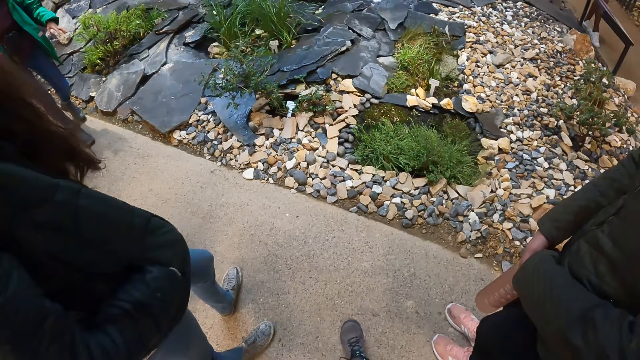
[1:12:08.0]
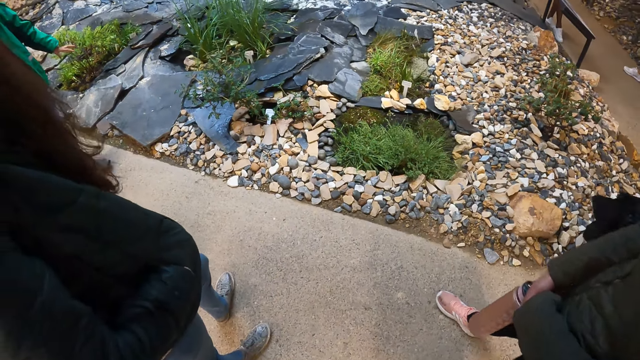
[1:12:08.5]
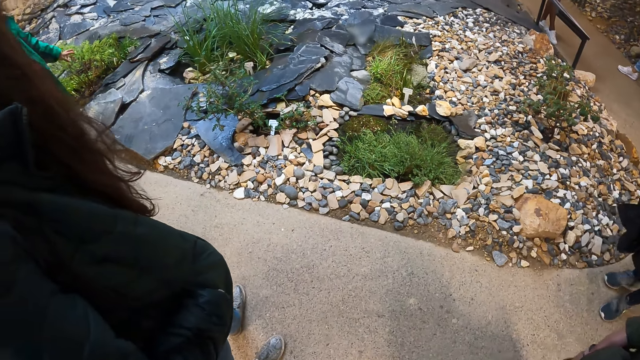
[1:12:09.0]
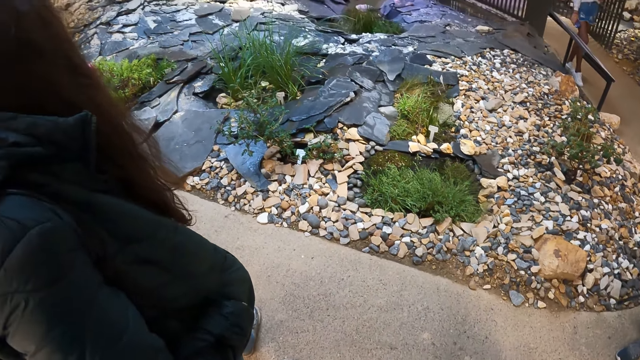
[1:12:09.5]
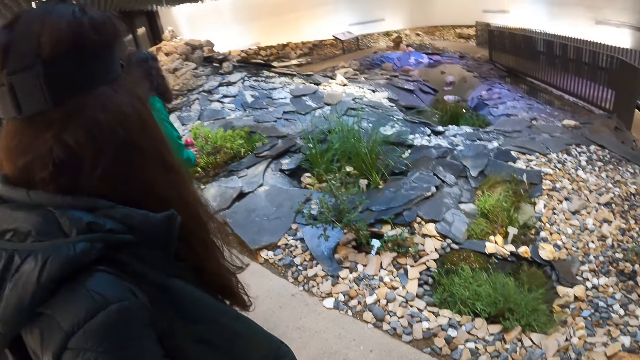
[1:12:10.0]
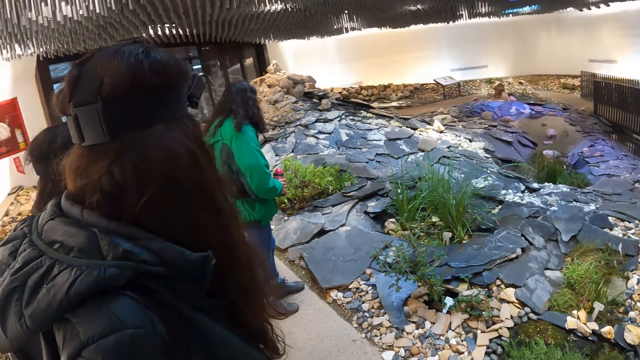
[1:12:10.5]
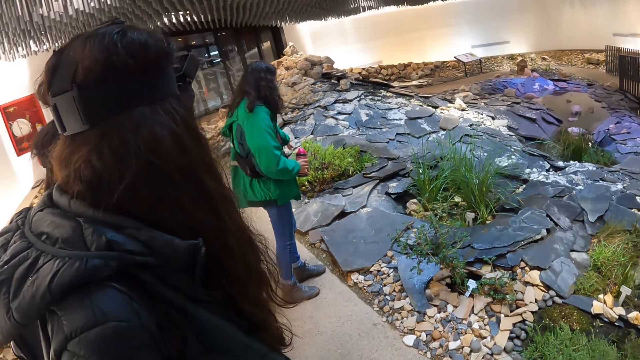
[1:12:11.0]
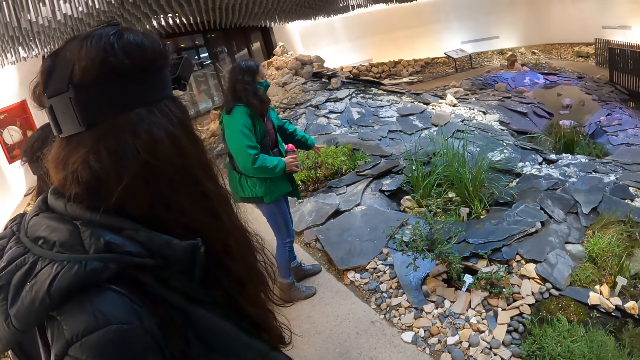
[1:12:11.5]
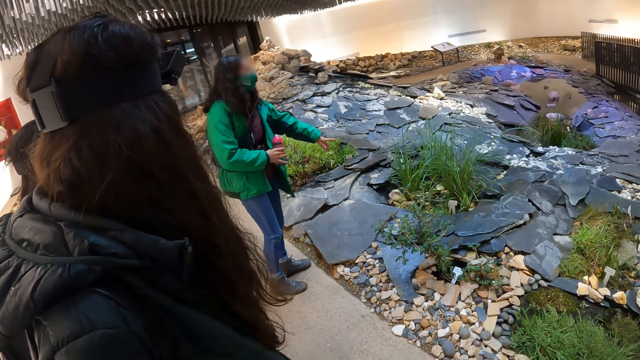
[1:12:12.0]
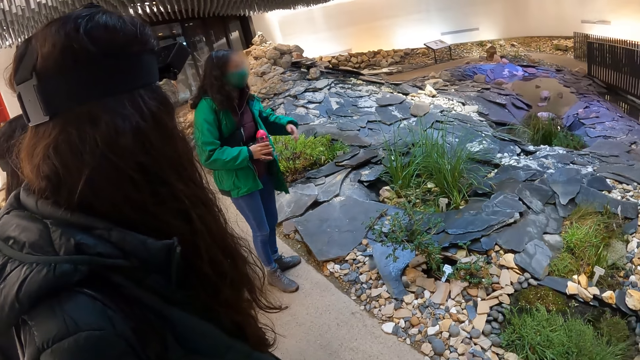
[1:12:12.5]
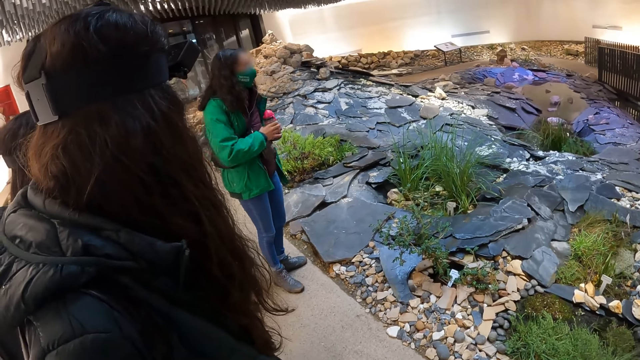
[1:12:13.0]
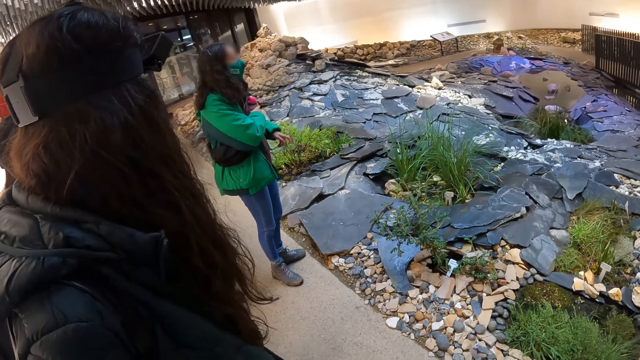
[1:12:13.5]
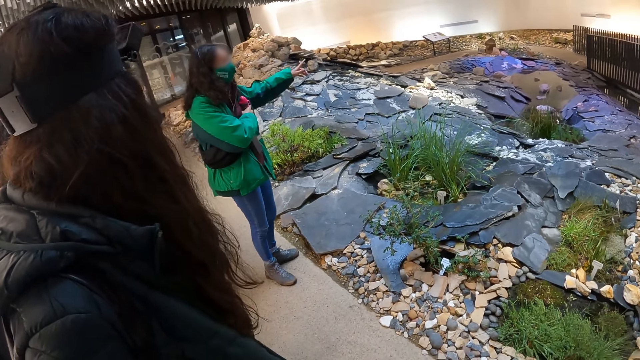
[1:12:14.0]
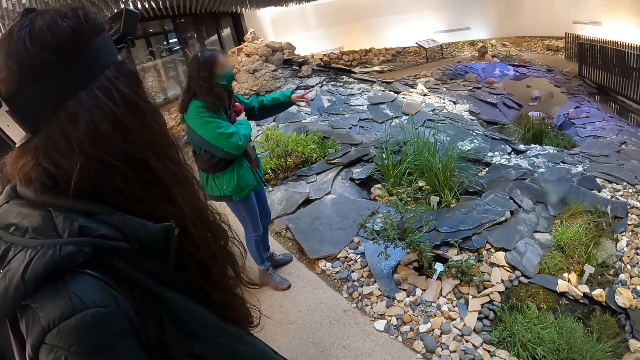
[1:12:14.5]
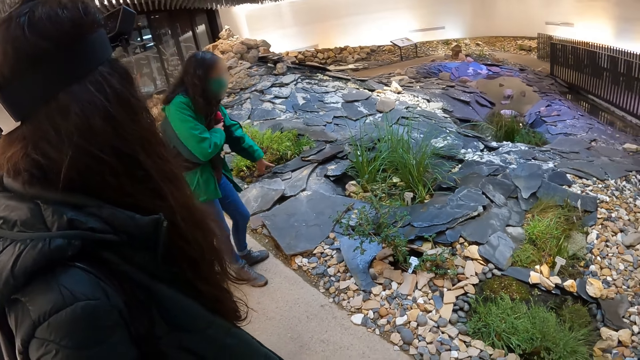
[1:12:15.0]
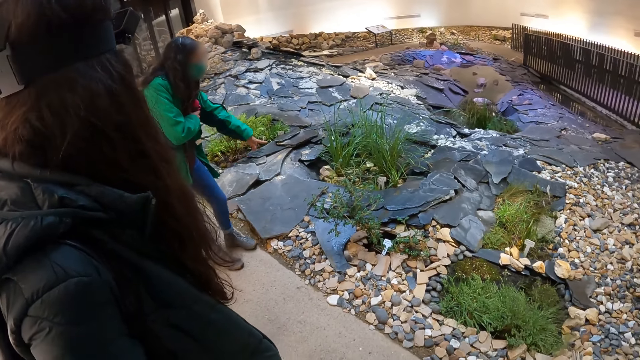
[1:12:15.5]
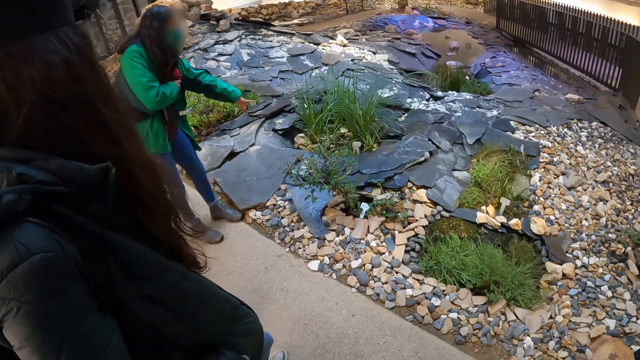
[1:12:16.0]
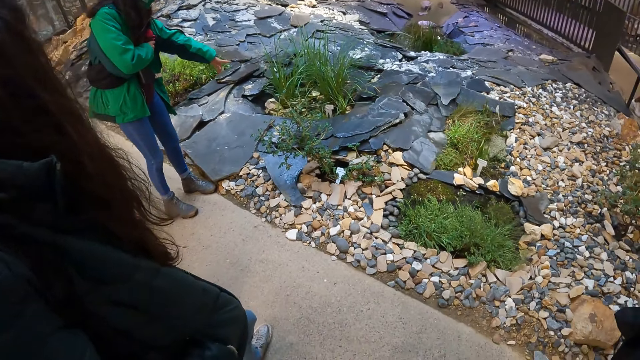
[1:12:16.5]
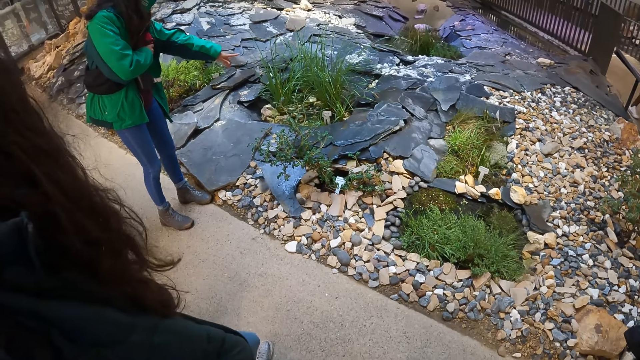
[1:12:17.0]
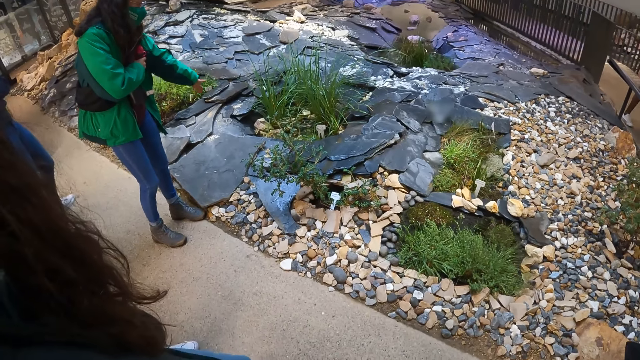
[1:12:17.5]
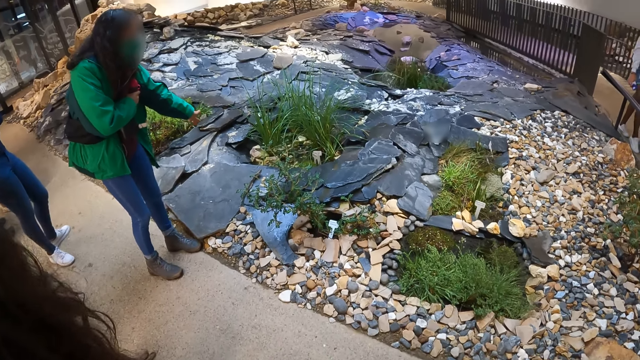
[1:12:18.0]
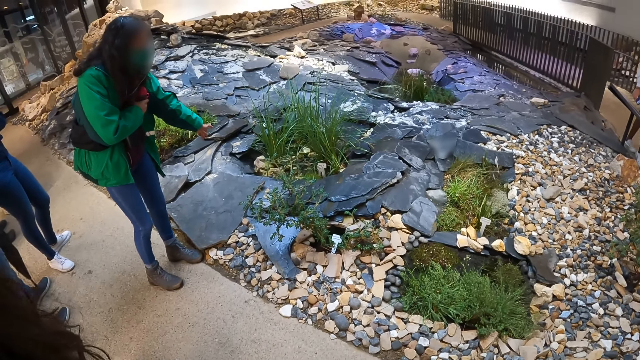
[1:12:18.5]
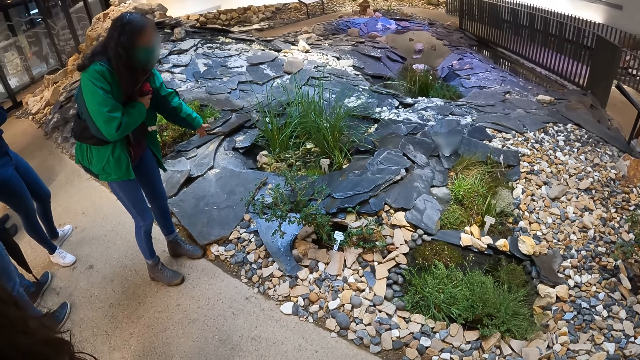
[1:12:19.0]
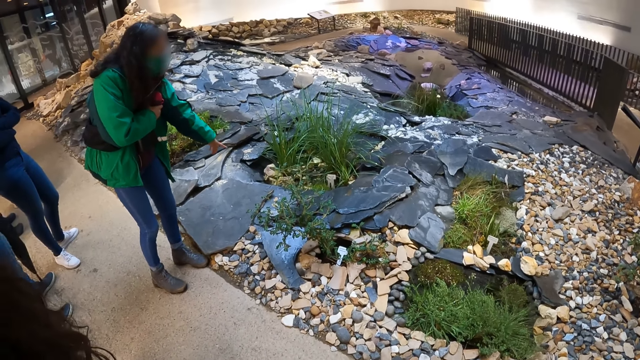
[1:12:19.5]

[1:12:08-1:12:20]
The camera wearer looks at the woman.

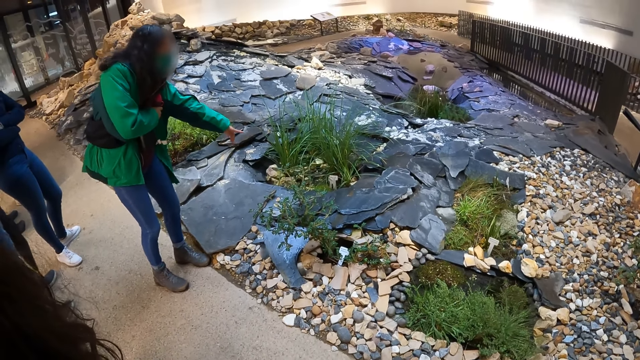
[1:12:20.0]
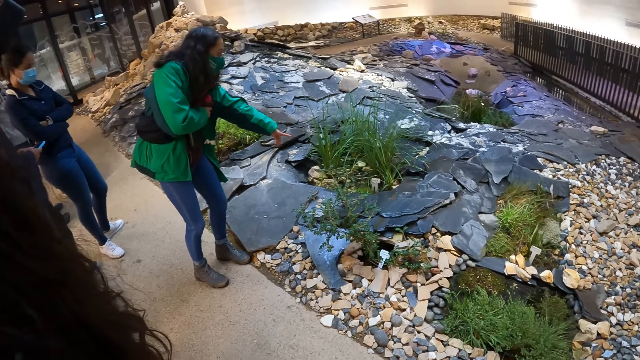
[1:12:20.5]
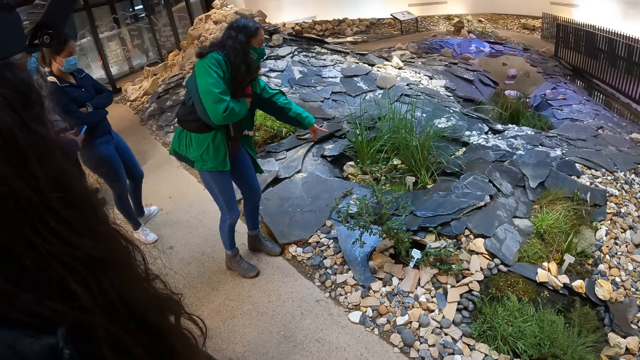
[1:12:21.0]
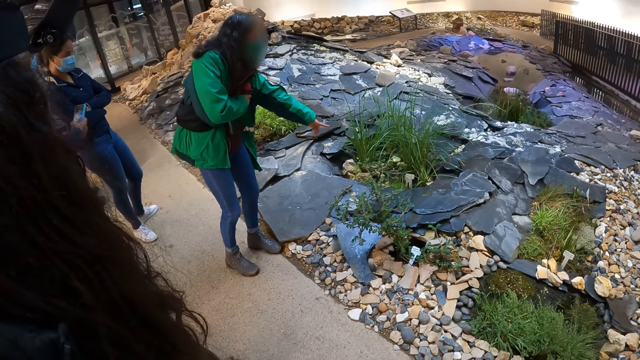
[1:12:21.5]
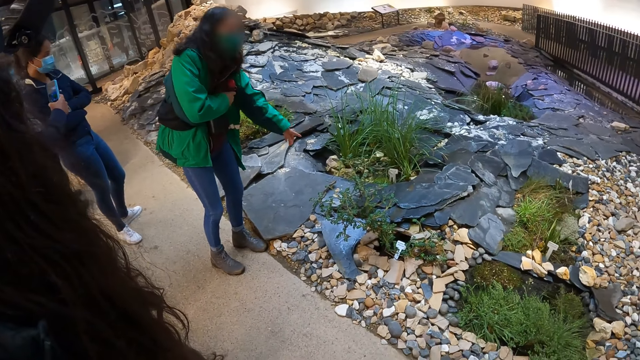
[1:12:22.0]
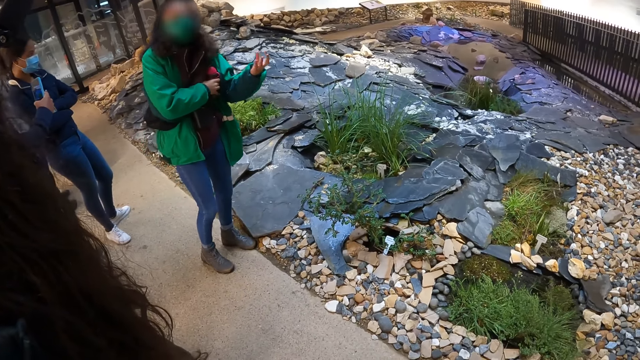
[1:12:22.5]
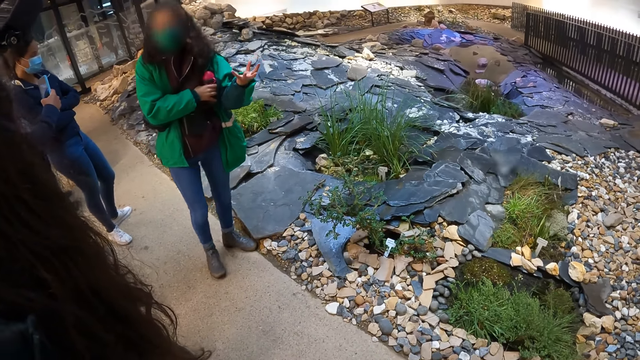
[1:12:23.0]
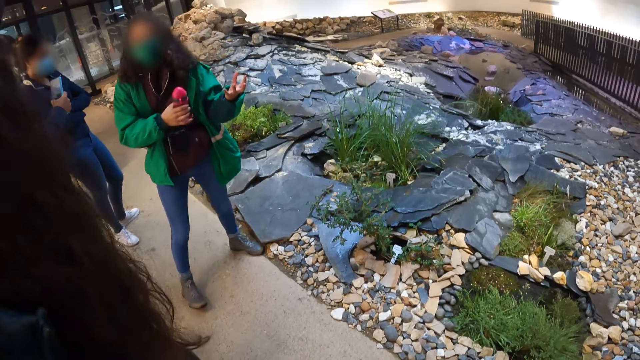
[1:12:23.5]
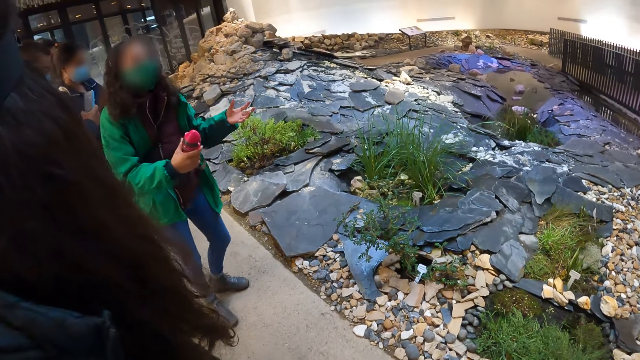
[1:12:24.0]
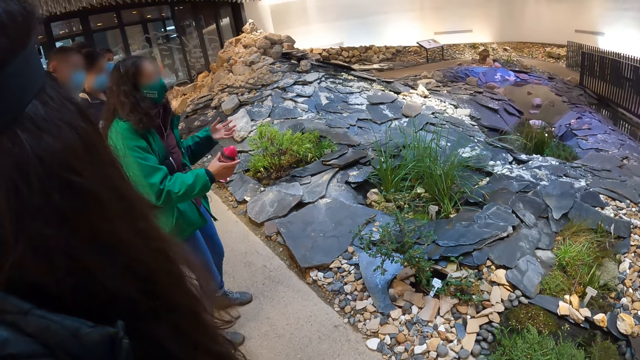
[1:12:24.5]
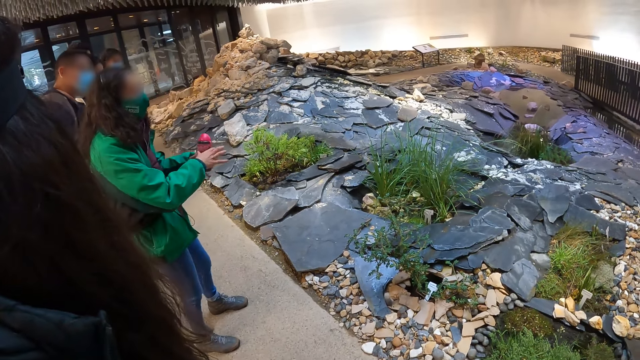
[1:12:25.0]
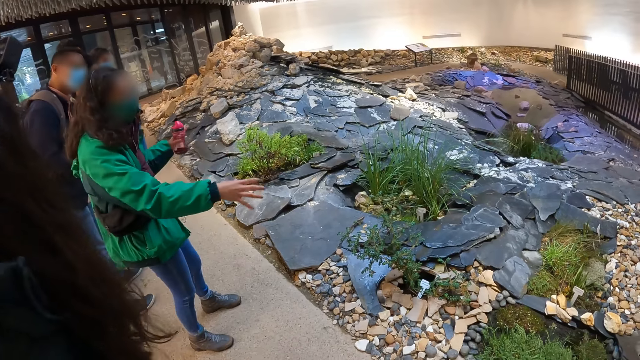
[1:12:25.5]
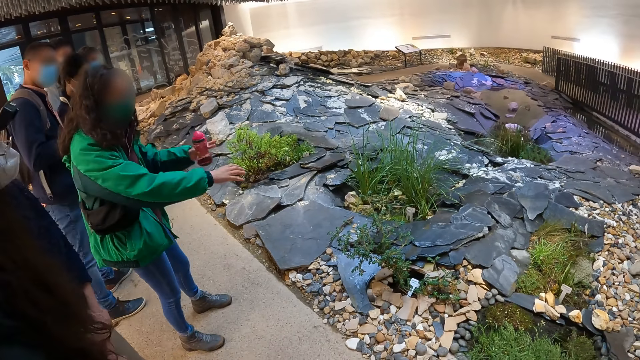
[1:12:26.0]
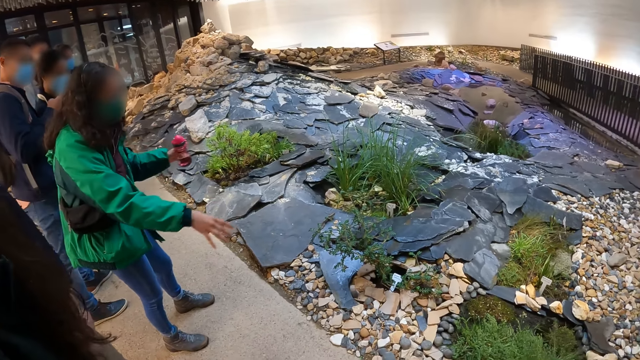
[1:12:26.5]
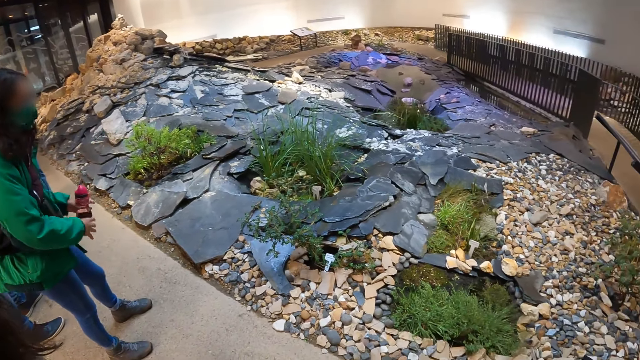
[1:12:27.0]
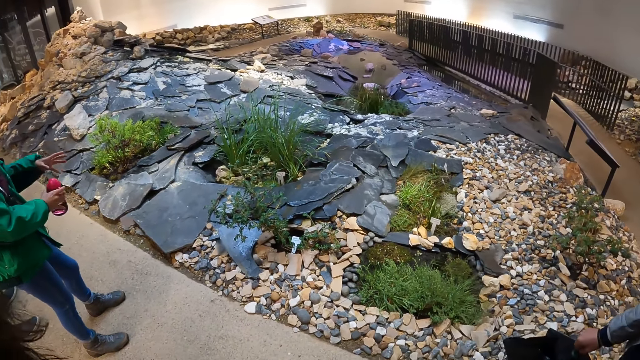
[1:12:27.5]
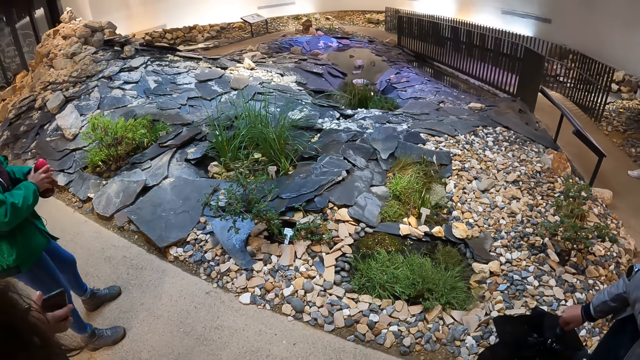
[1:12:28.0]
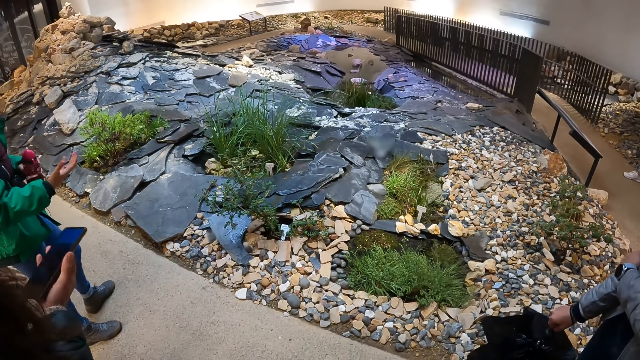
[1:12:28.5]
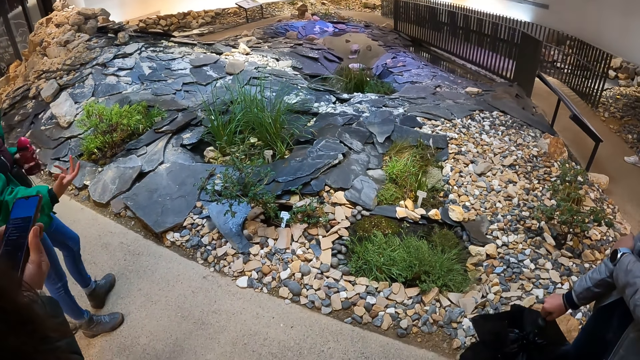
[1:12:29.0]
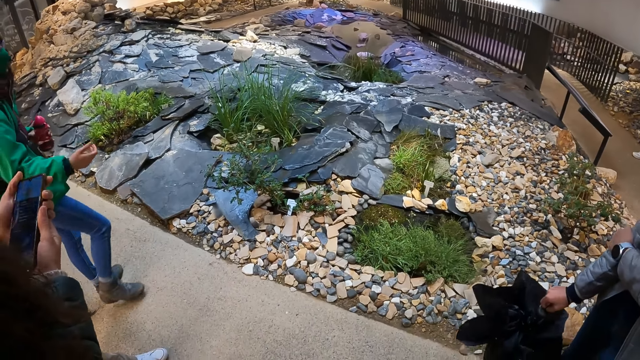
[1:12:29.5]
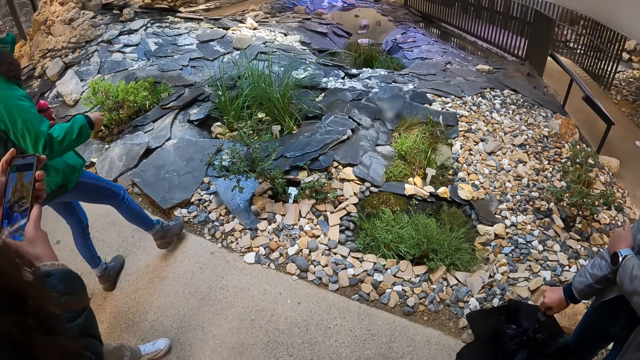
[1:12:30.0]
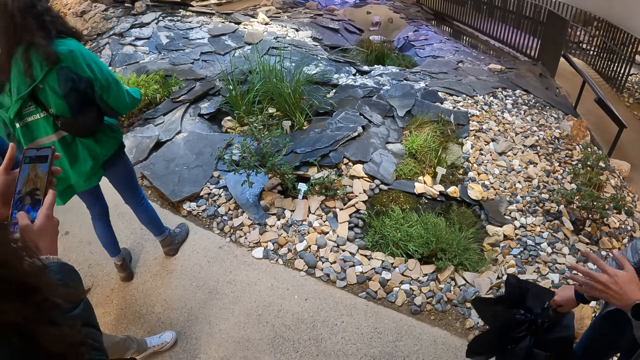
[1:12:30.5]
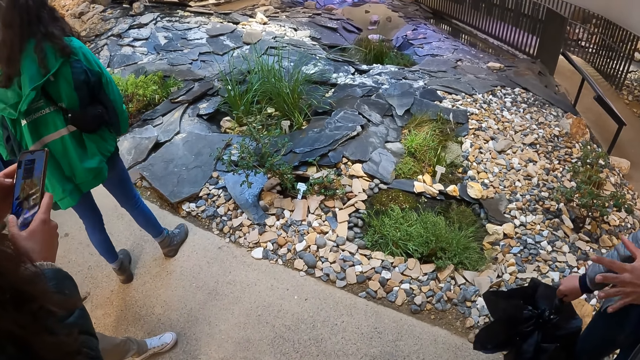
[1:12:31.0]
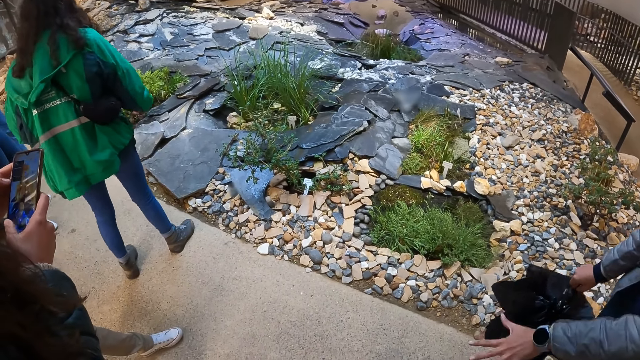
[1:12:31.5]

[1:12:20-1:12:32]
A woman passes a water bottle in her right hand to her left hand. The woman passes the water bottle in her left hand to her right hand. Another woman takes a phone from her pocket with her right hand. The first woman passes the water bottle in her right hand to her left hand. The other woman holds the phone with her hands and operates the phone in her hands with her right hand.
